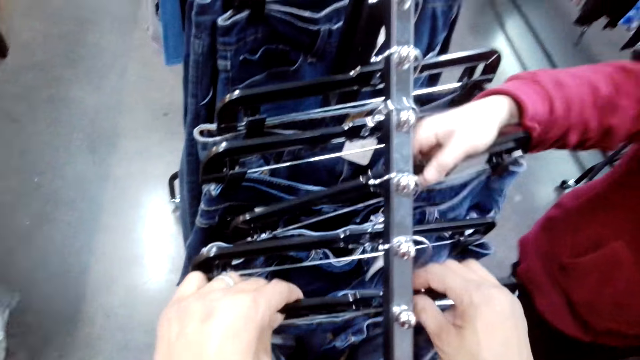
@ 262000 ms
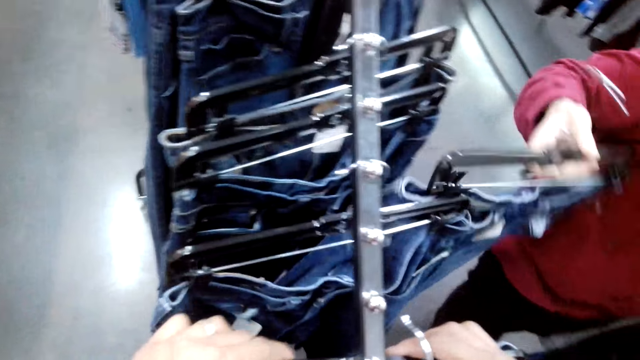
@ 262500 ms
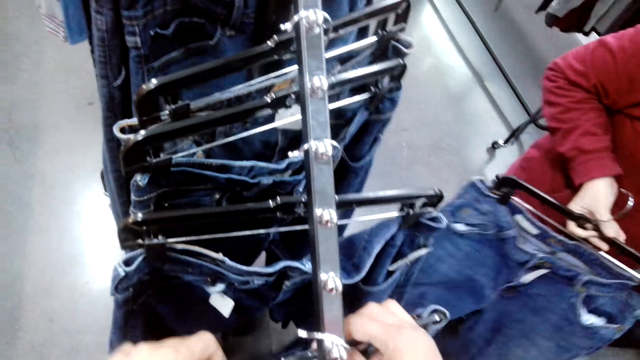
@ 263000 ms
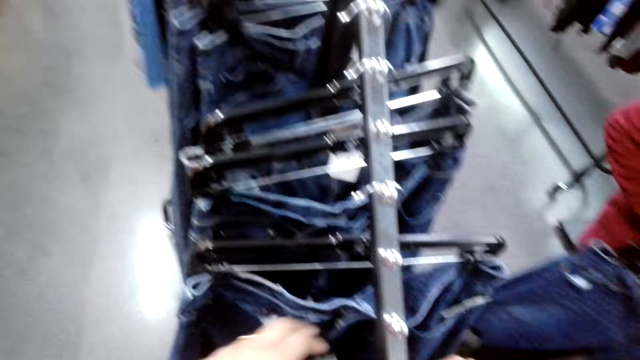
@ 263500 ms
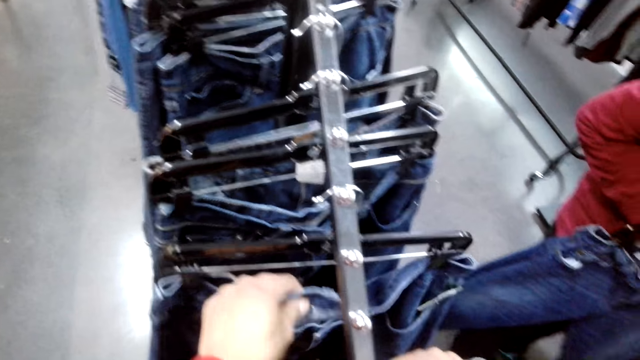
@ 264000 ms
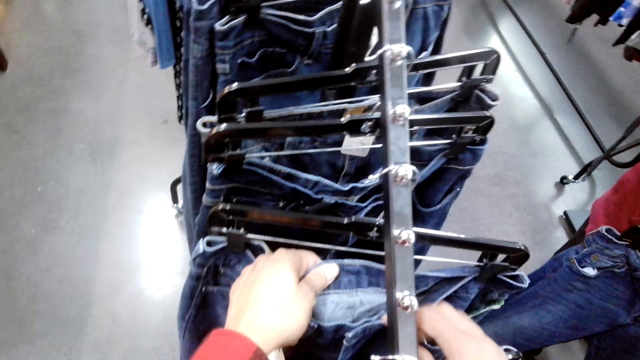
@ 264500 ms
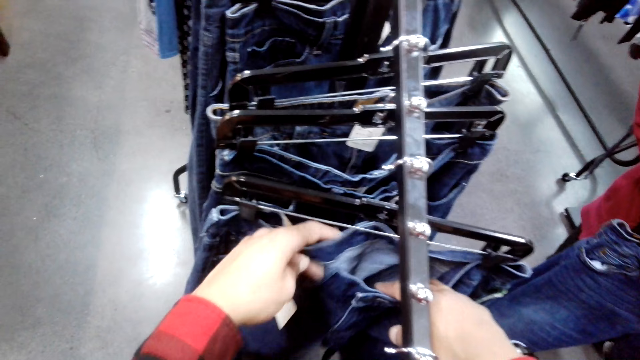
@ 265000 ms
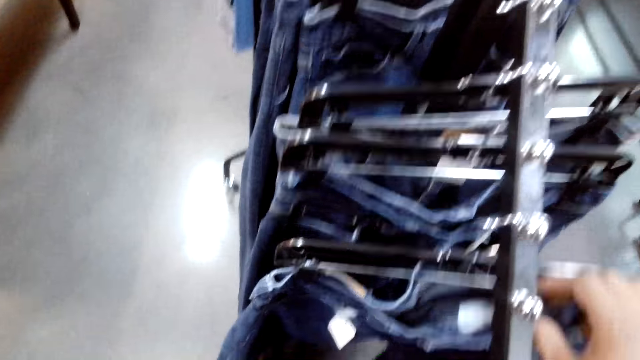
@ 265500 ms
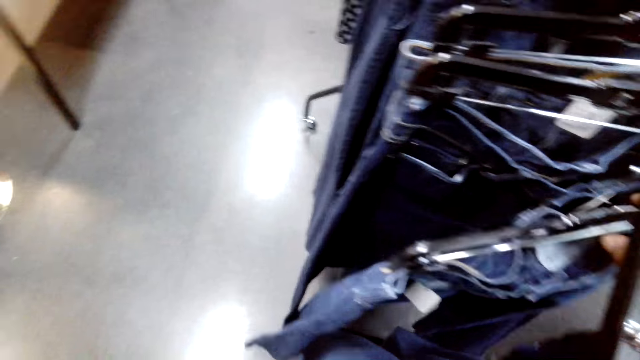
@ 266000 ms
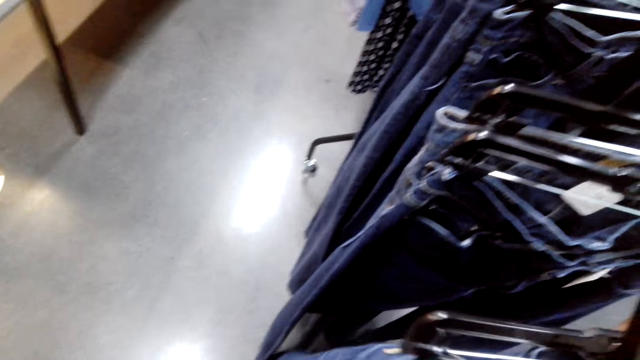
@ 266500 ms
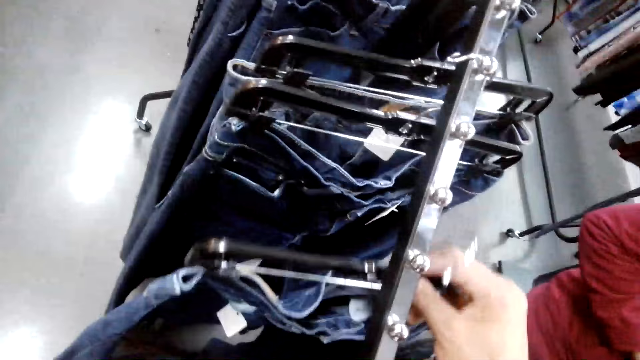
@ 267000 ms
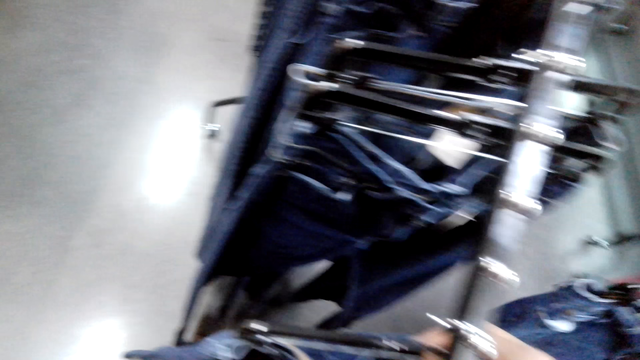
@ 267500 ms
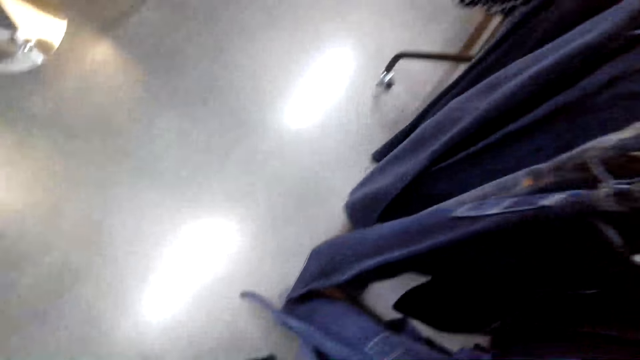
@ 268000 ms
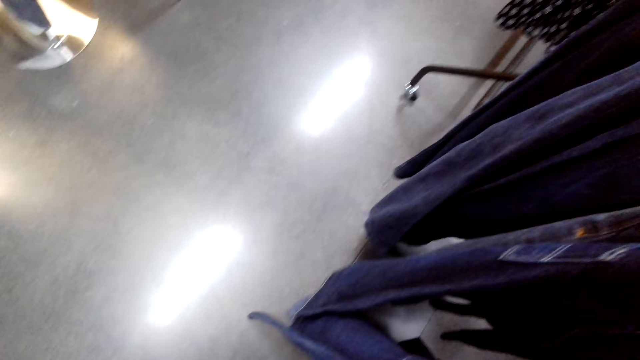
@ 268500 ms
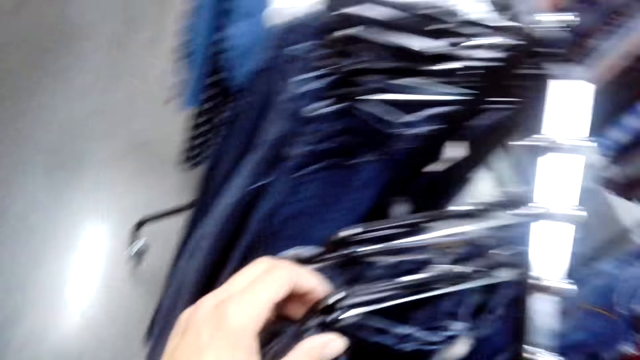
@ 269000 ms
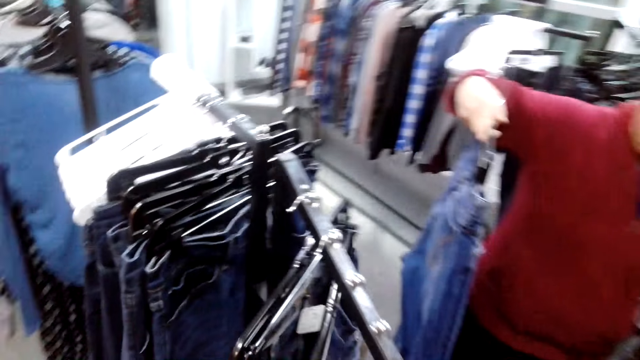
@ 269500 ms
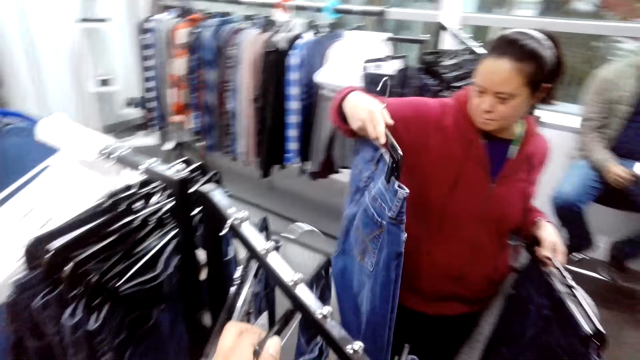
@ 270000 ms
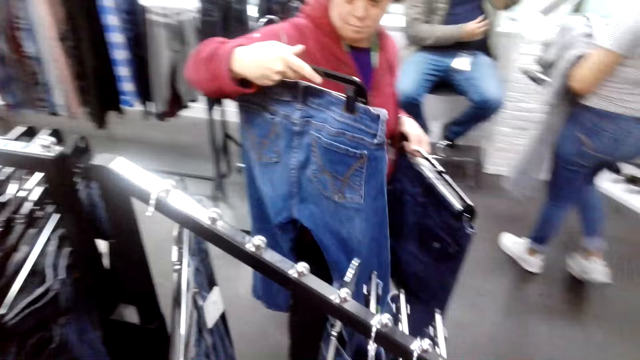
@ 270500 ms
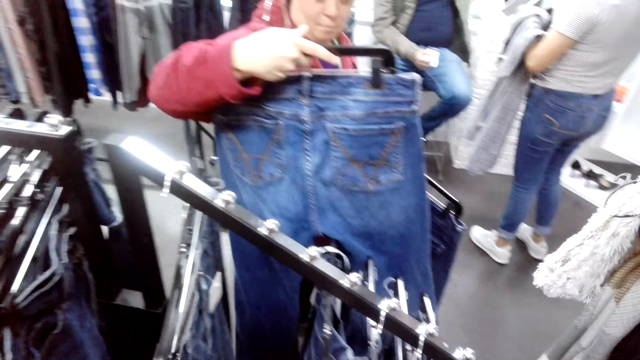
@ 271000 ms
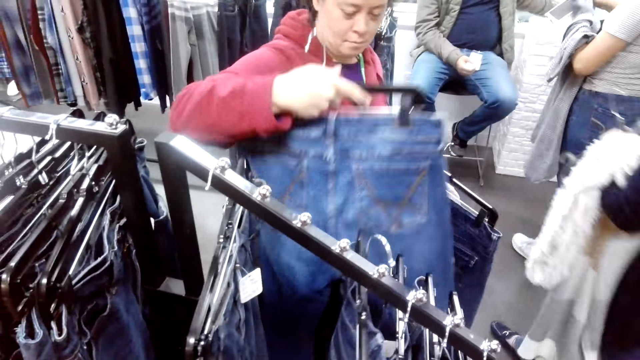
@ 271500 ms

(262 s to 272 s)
A woman picks a trouser from the stand. The camera wearer arranges the trouser on the stand.

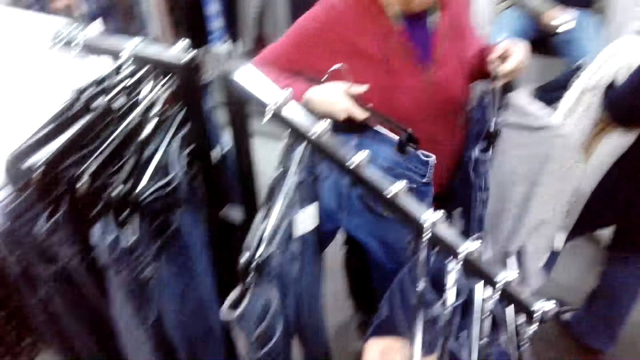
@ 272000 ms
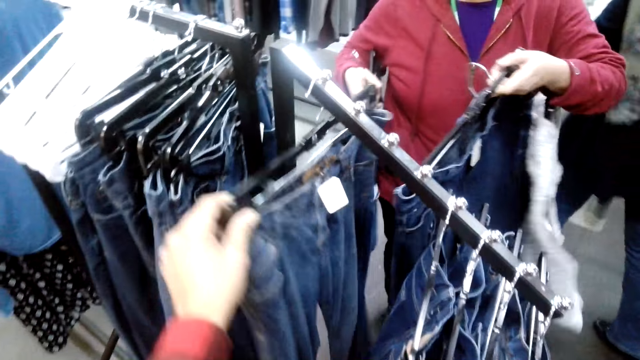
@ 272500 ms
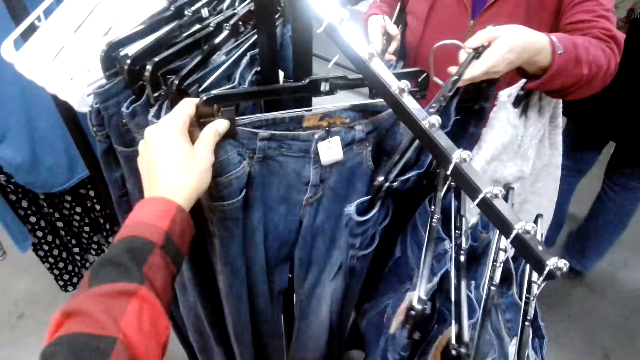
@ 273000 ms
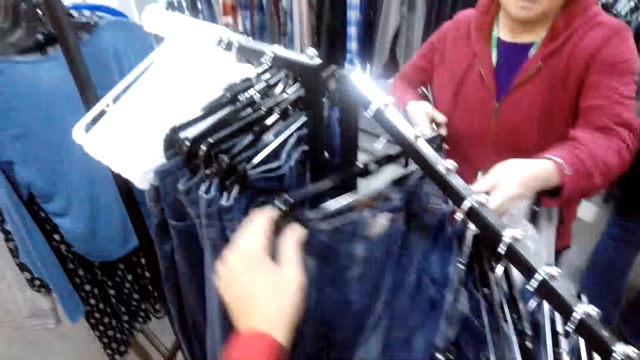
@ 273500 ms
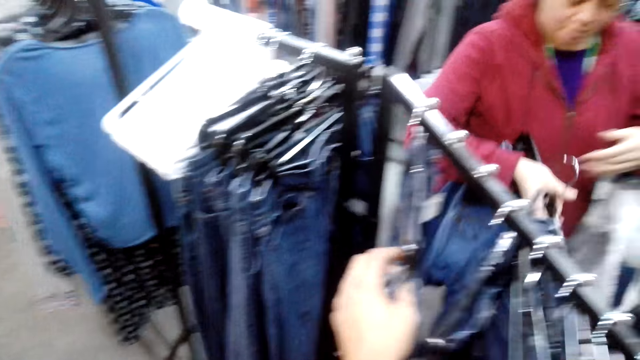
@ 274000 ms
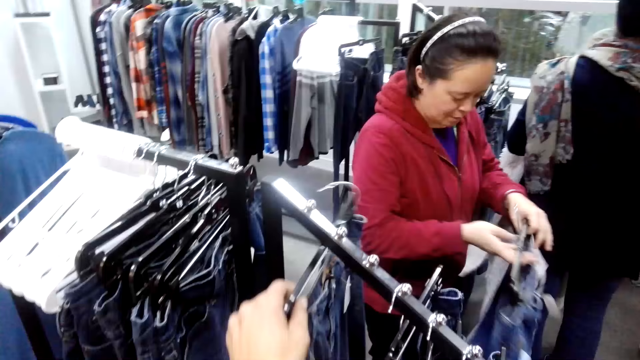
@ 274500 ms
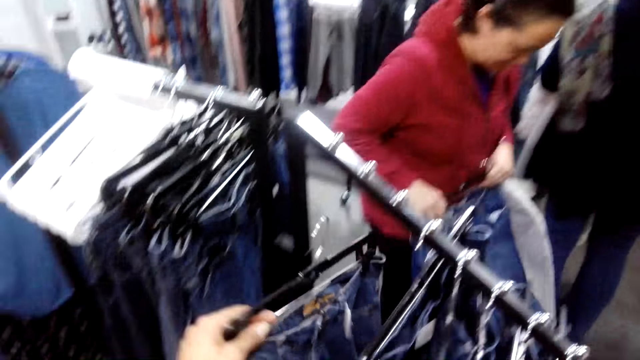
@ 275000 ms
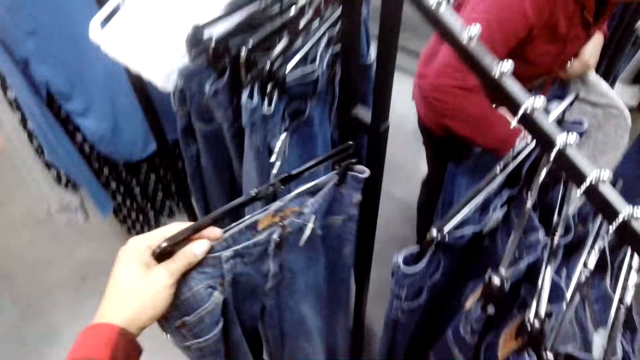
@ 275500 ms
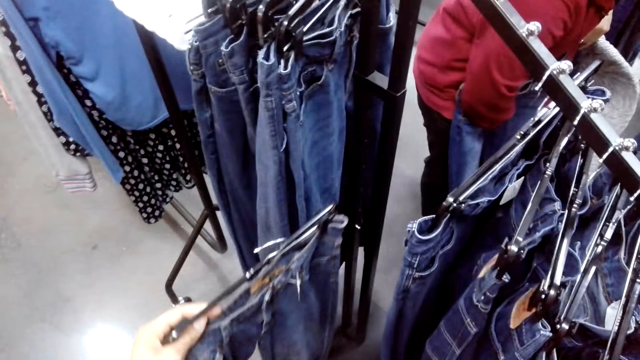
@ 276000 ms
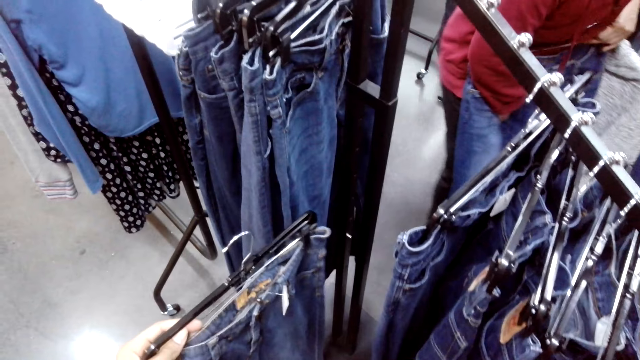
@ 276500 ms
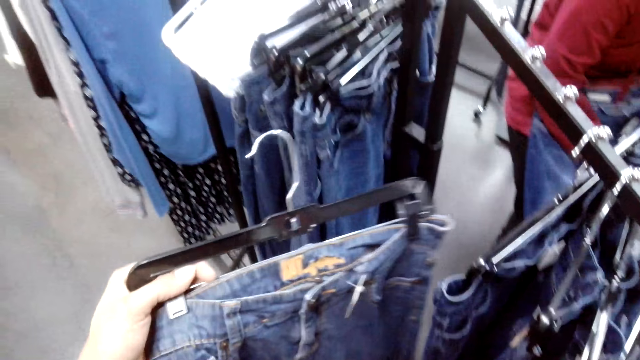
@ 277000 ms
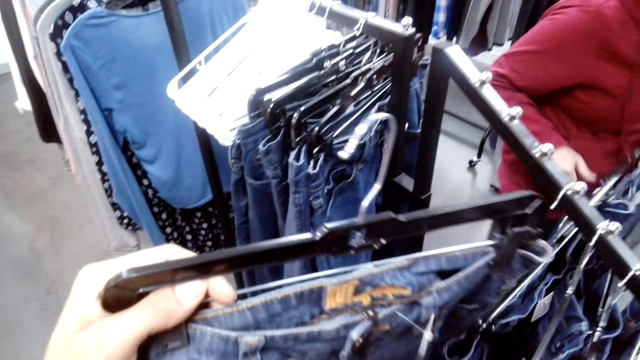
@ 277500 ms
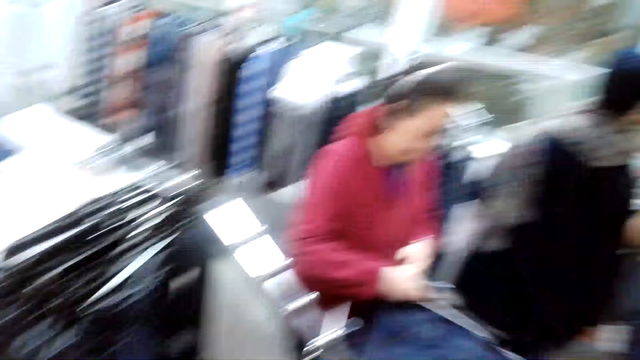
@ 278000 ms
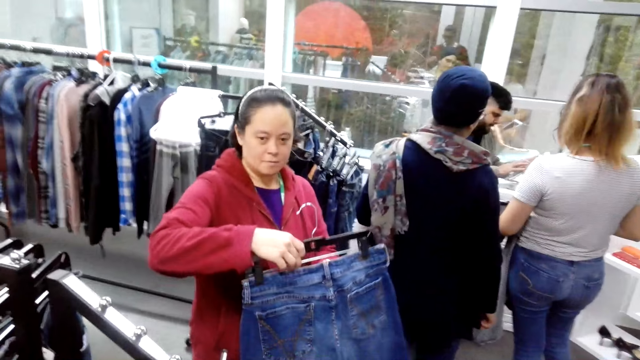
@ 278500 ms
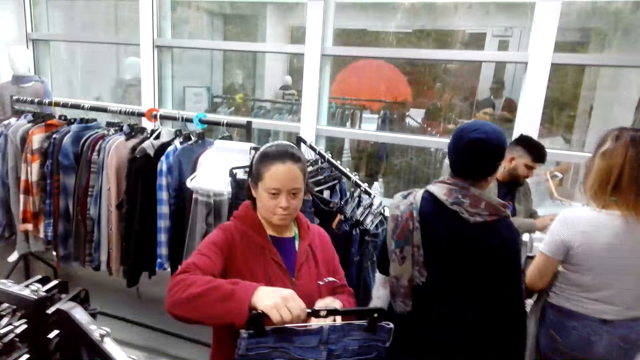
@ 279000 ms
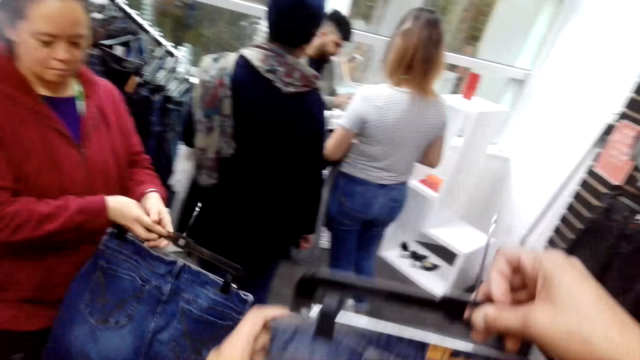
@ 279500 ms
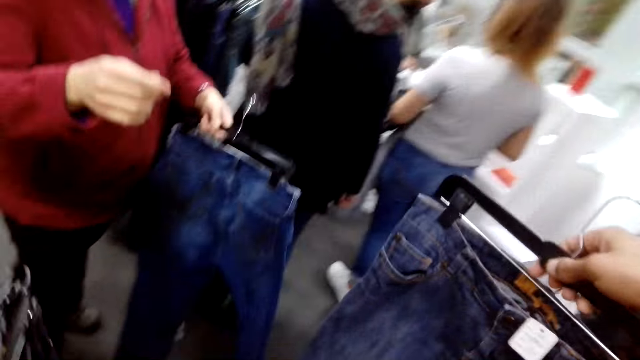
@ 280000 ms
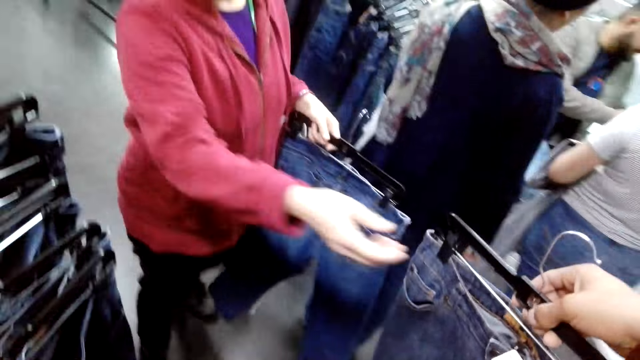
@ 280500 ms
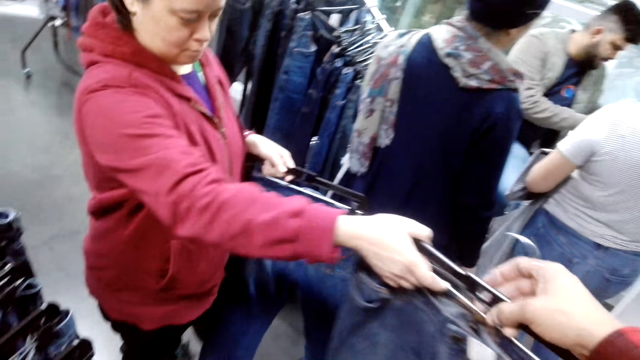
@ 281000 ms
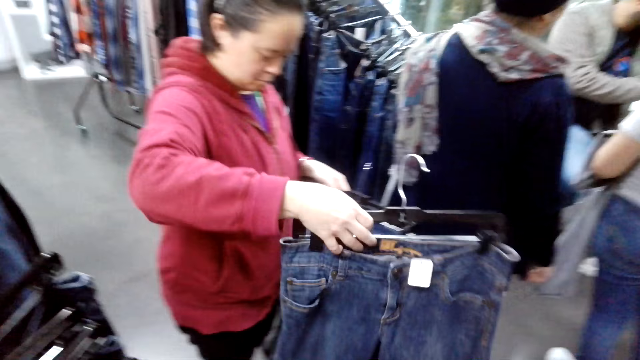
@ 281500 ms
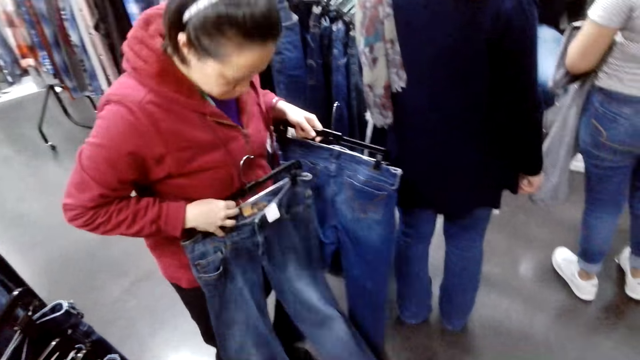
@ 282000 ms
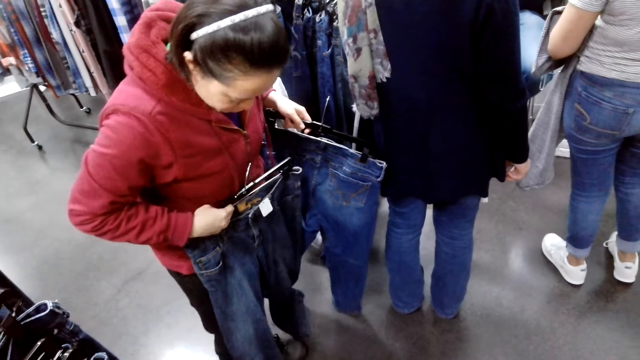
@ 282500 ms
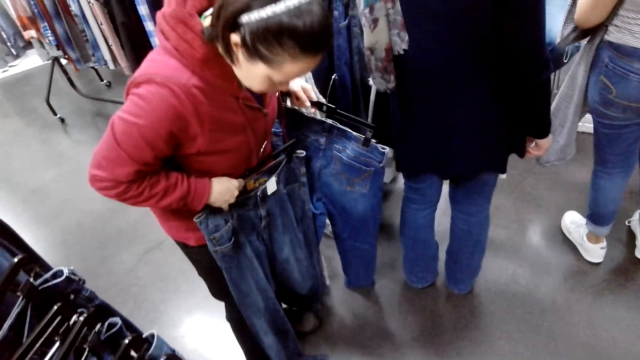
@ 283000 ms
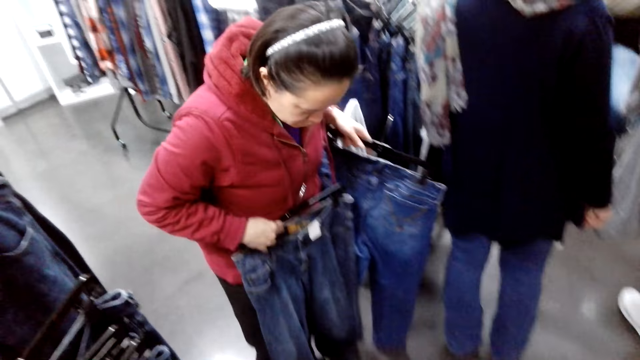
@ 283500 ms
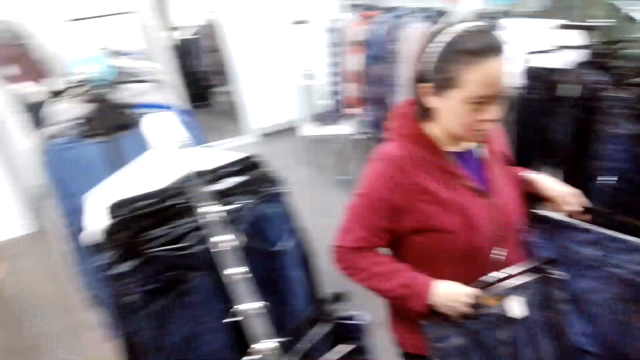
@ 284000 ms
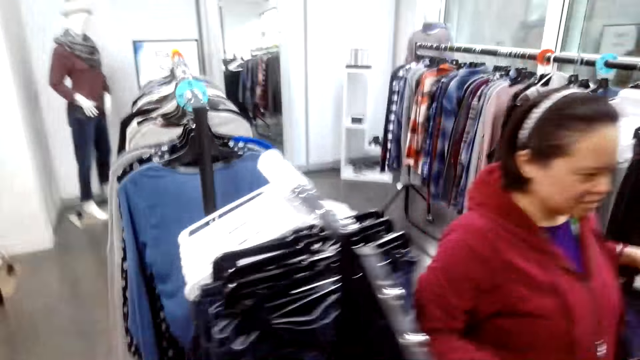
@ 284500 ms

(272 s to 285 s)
The camera wearer picks a trouser from the stand. A woman picks the trouser from a man. The woman fits the trouser.
